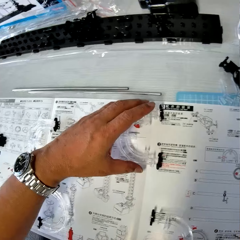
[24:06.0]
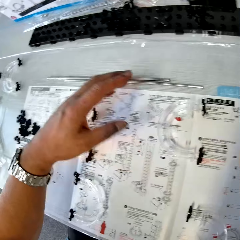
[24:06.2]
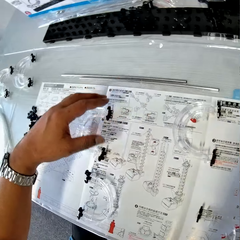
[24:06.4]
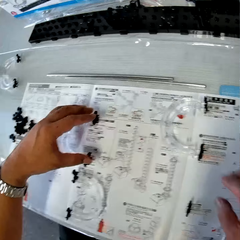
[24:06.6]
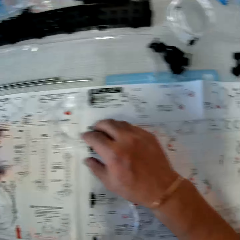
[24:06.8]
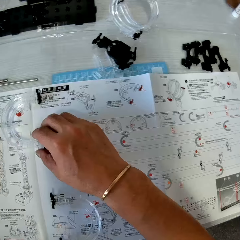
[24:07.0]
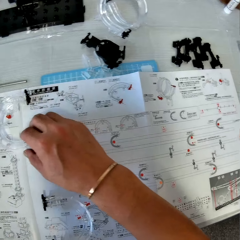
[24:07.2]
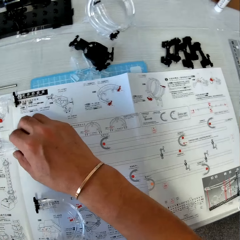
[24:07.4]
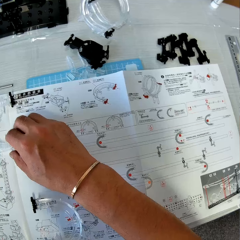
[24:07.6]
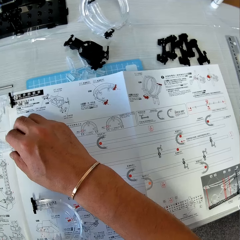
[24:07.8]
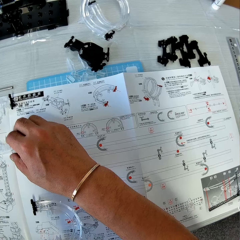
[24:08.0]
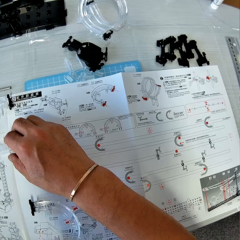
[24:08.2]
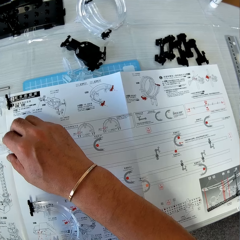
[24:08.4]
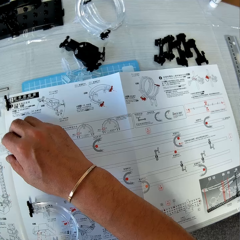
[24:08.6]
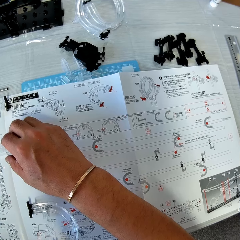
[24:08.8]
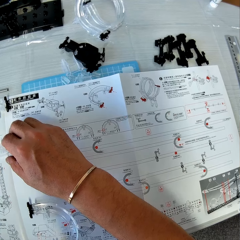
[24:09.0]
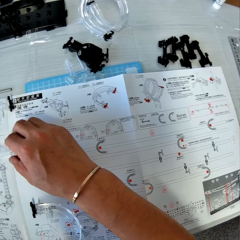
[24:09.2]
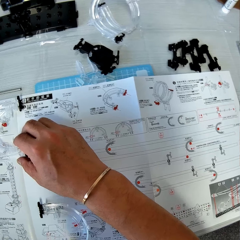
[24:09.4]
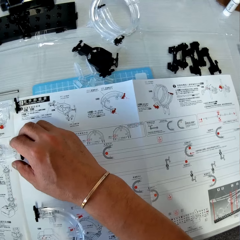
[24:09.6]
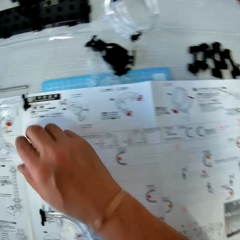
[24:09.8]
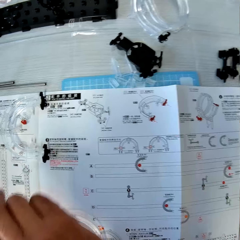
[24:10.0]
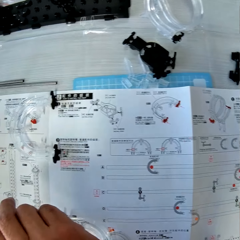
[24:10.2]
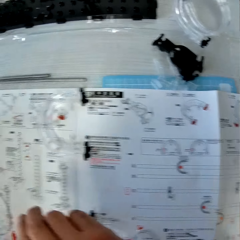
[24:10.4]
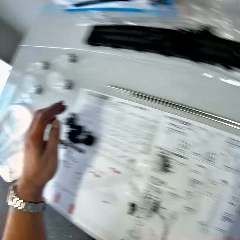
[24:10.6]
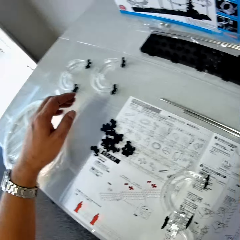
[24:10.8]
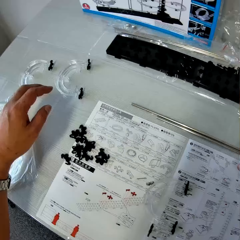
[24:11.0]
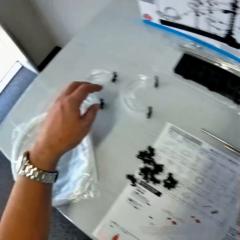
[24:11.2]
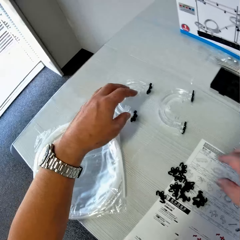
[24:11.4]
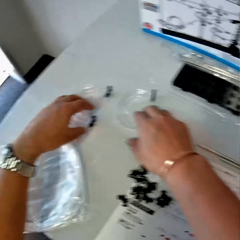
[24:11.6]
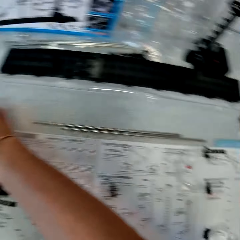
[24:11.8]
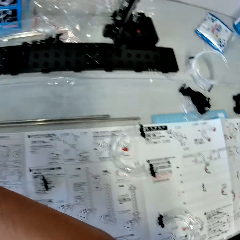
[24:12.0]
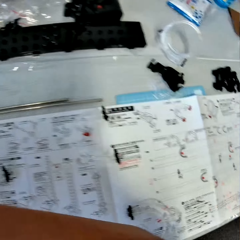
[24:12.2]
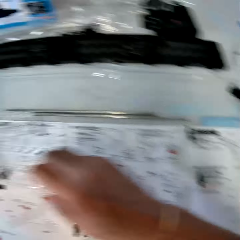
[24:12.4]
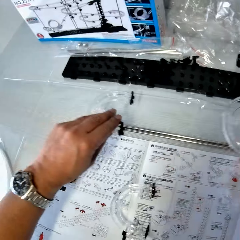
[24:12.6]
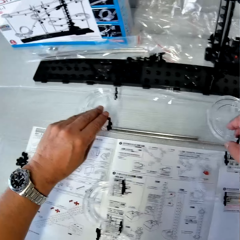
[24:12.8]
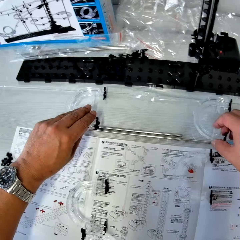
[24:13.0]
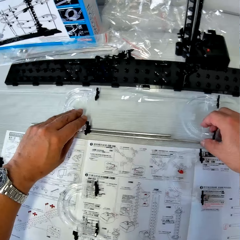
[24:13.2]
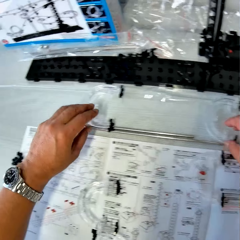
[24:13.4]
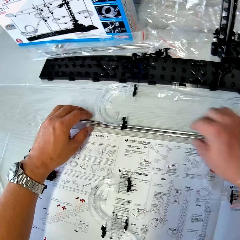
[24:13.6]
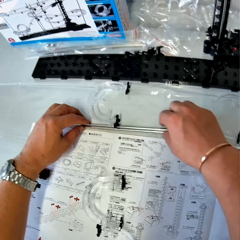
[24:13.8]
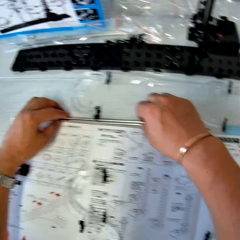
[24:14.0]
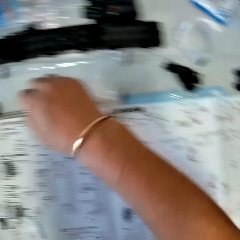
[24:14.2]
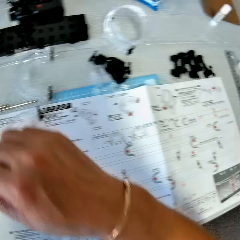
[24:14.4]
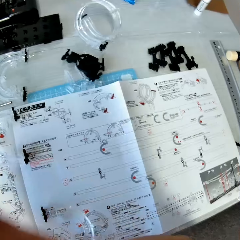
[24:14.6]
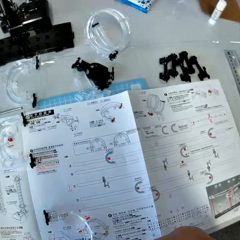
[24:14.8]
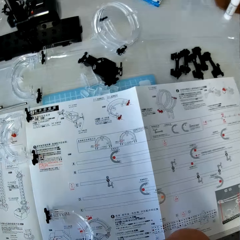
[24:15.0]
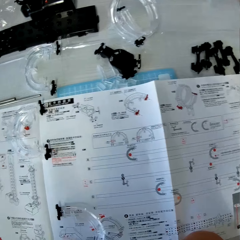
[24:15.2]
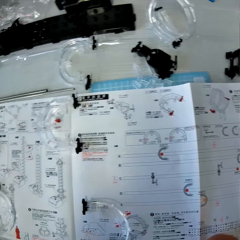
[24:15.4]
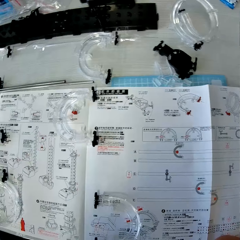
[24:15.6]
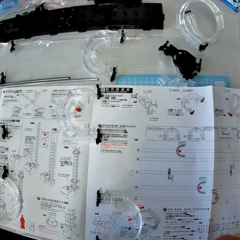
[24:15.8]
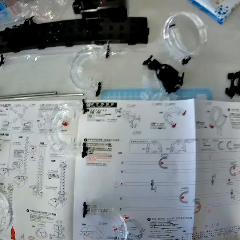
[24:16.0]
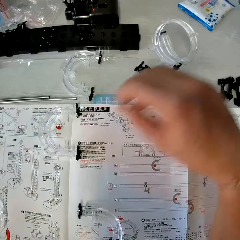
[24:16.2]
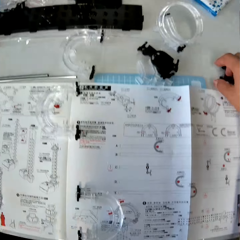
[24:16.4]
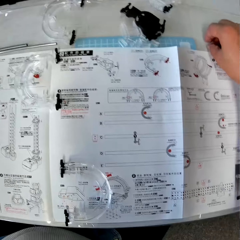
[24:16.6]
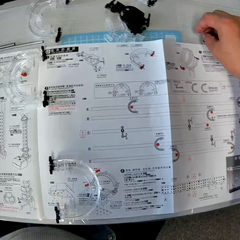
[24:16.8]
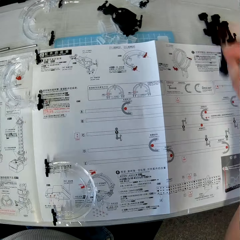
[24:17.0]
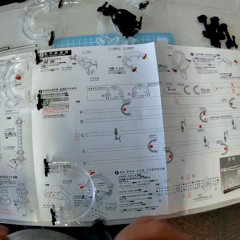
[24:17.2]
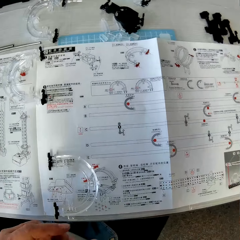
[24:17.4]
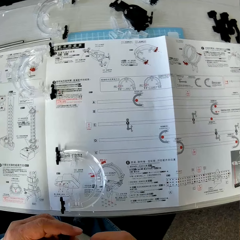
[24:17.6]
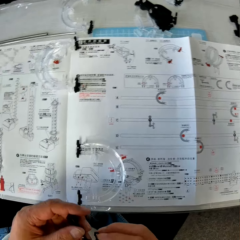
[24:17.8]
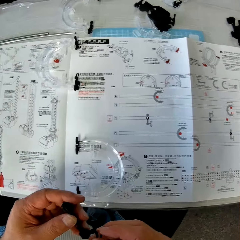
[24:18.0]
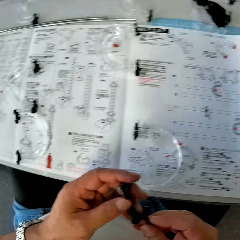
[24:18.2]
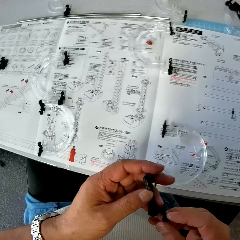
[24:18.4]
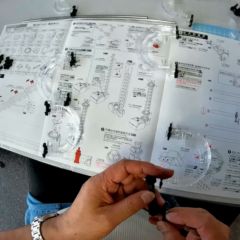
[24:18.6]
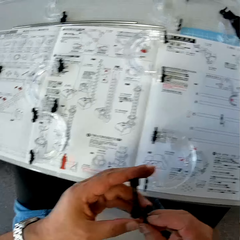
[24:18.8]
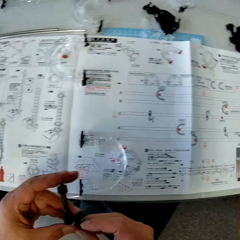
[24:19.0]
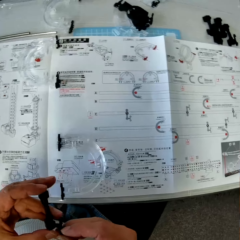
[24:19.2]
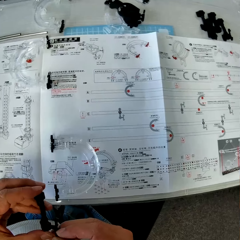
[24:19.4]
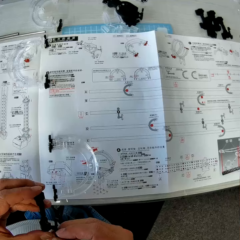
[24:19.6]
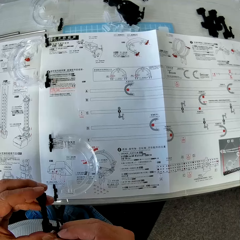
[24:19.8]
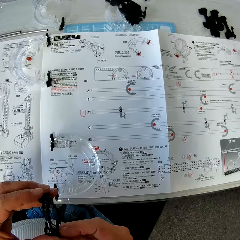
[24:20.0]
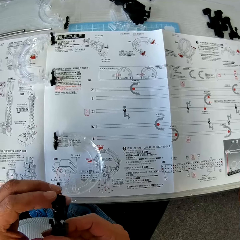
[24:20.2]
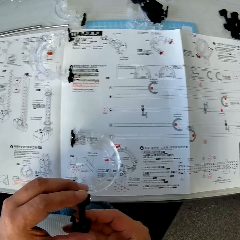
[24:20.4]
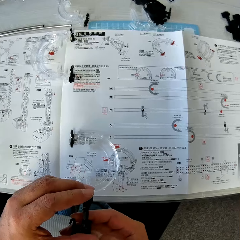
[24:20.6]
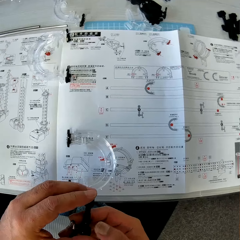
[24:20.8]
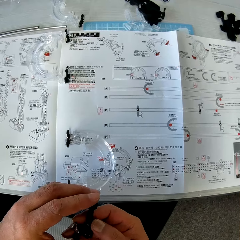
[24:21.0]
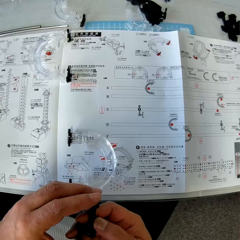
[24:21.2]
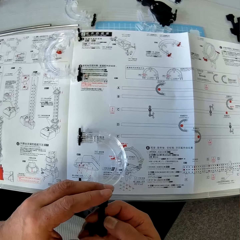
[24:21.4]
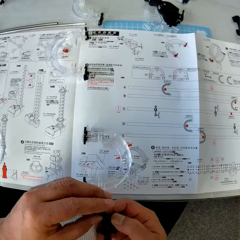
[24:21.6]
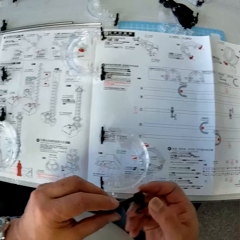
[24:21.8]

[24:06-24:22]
The camera wearer moves the space rail corner part on the paper manual. He reads the manual paper. He puts his right hand on the book. He picks the halved cylindrical models with his hands. He puts the halved cylindrical models on the table with his hands. He touches the shafts. He reads the manual paper. He picks a black plastic piece or see saw part with his right hand. He holds the see saw part. He inspects the black plastic piece with his hands. He reads the manual paper.

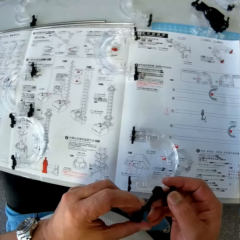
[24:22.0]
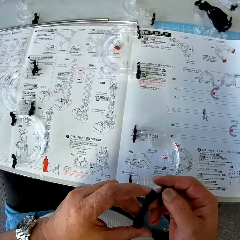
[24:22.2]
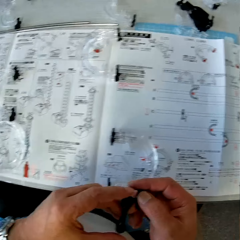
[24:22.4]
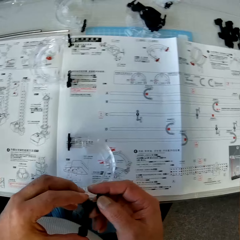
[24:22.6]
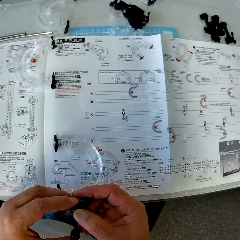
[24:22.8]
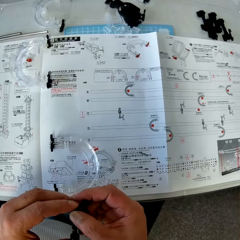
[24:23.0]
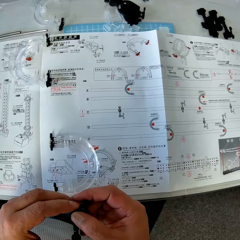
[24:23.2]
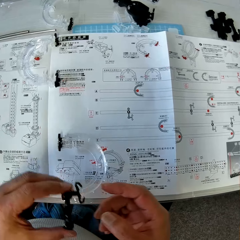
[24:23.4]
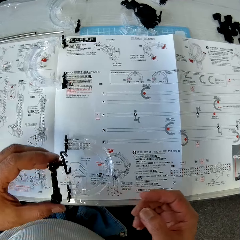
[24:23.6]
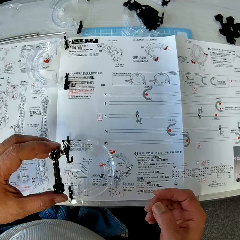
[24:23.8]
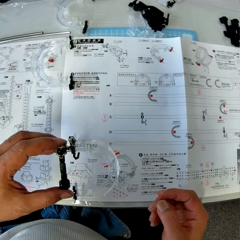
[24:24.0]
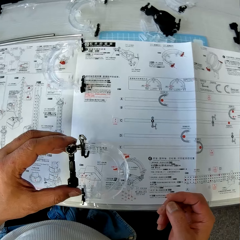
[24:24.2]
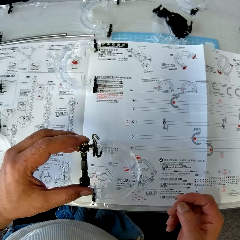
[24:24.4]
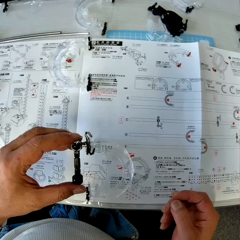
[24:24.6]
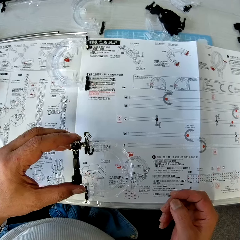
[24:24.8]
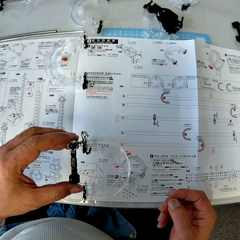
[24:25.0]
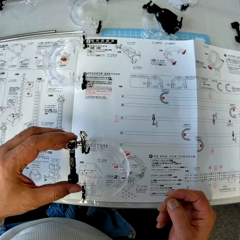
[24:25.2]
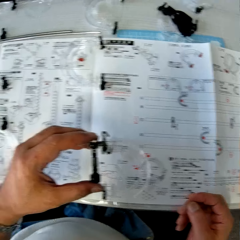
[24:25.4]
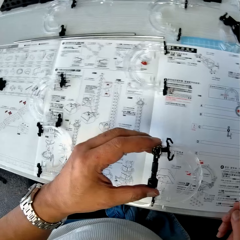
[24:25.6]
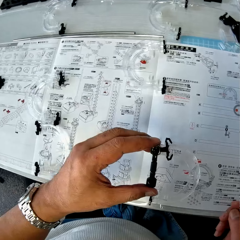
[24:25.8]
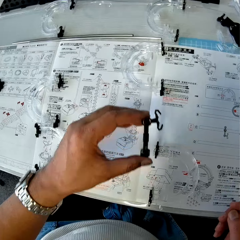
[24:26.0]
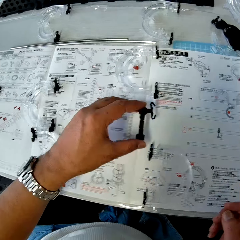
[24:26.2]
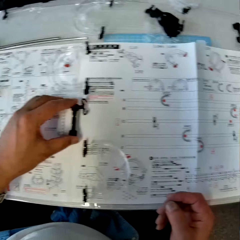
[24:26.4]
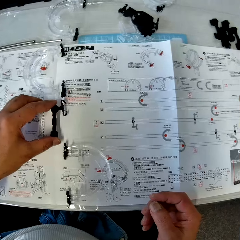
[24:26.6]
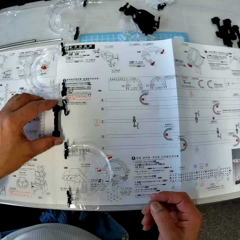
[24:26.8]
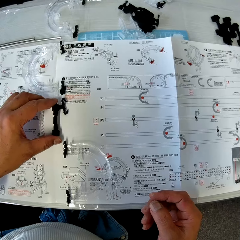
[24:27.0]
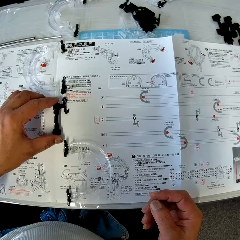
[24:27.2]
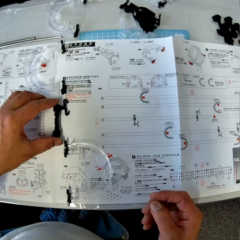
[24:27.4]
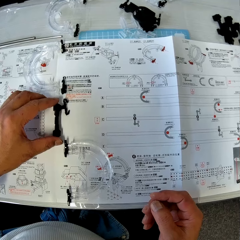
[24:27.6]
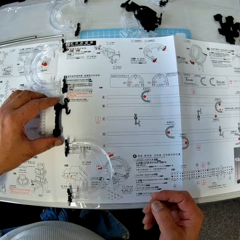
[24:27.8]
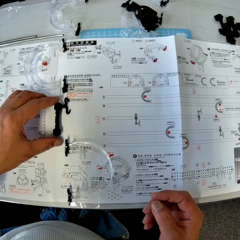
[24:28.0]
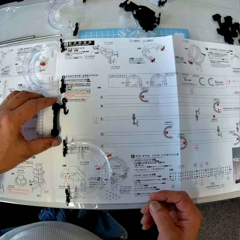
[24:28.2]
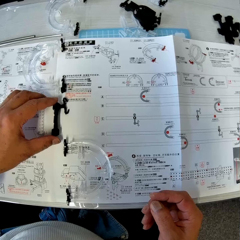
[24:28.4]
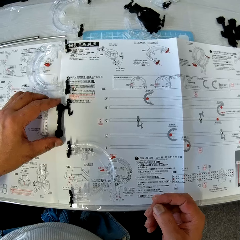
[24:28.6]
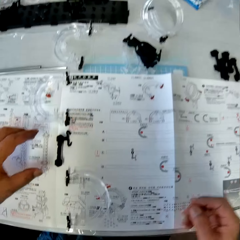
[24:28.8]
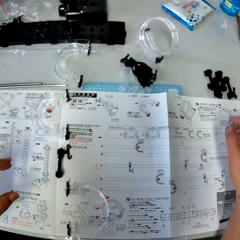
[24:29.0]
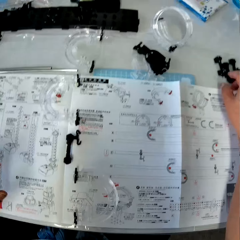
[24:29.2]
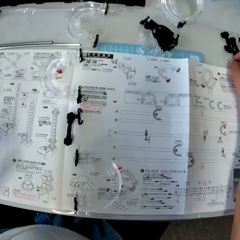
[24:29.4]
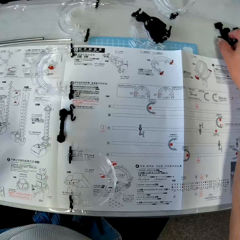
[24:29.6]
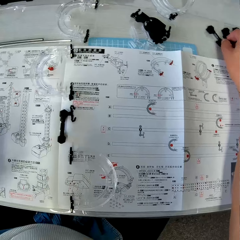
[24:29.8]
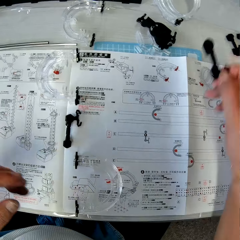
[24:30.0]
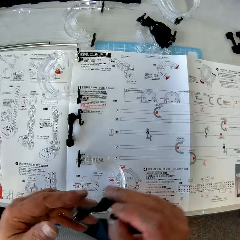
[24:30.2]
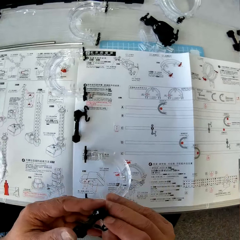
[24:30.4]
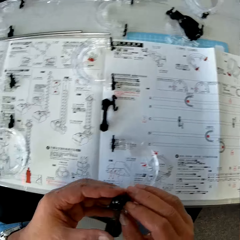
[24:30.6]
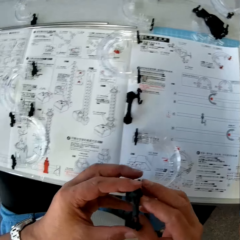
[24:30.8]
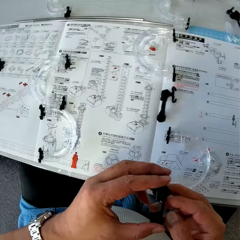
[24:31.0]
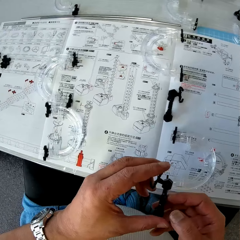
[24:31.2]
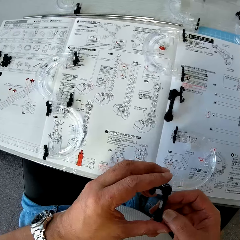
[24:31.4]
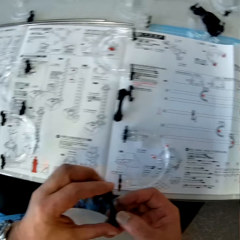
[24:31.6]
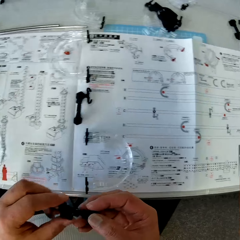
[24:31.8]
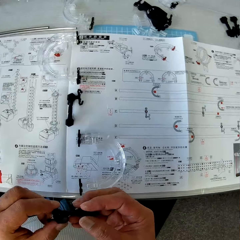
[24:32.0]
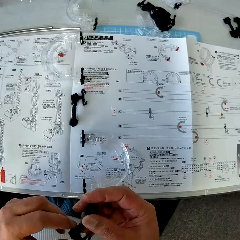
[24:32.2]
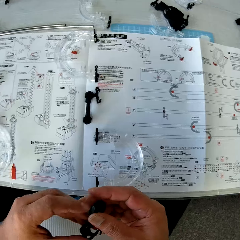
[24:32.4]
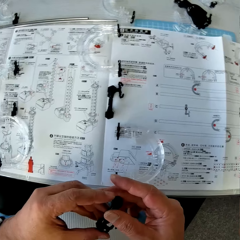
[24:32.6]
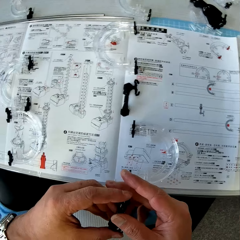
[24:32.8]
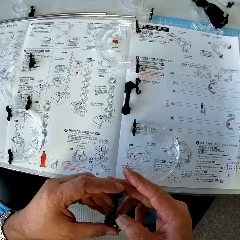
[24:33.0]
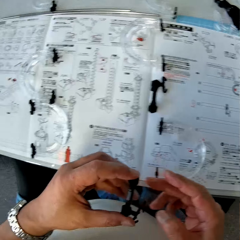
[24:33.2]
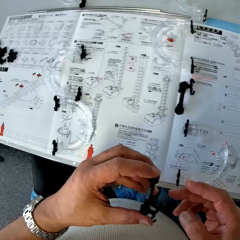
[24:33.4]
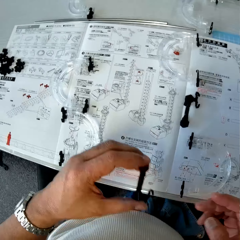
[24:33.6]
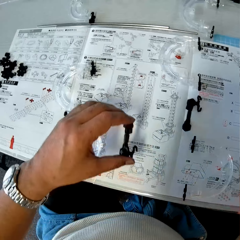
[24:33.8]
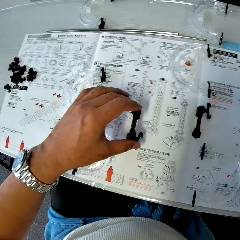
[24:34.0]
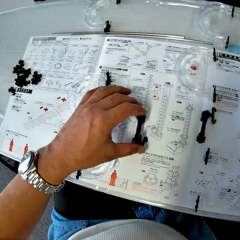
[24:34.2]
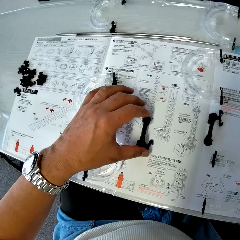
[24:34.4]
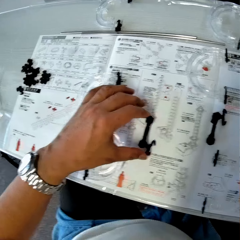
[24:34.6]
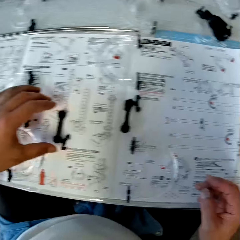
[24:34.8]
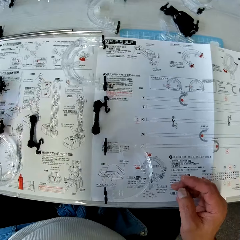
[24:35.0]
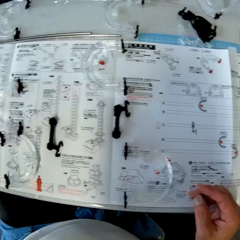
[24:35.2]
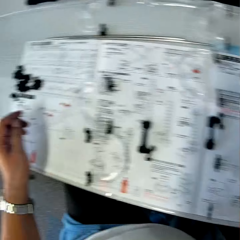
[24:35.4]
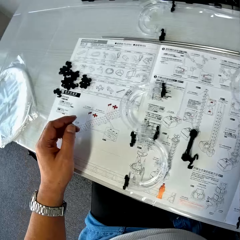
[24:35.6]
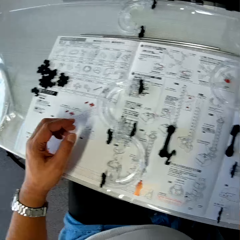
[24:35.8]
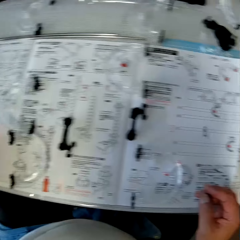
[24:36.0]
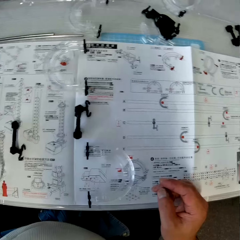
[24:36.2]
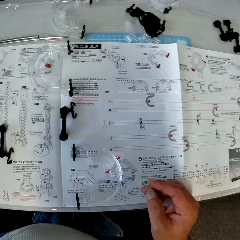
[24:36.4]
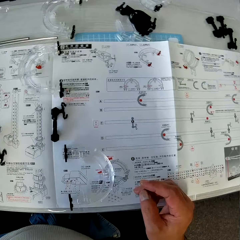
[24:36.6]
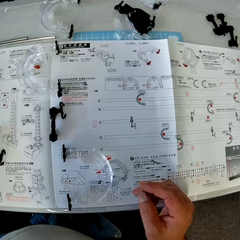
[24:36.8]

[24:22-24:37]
The camera wearer moves the see saw part or black plastic piece on his hands. He reads the manual paper. He checks the see saw part. He reads the manual paper. He reads the manual paper again. He puts the black plastic piece on the book with his left hand. He picks a second black plastic piece or see saw part with his right hand. He inspects the second black plastic piece with his hands. He holds the see saw part. He reads the manual paper. He moves the see saw part on his hands. He puts the second black plastic piece on the book with his left hand. He looks around the table.
